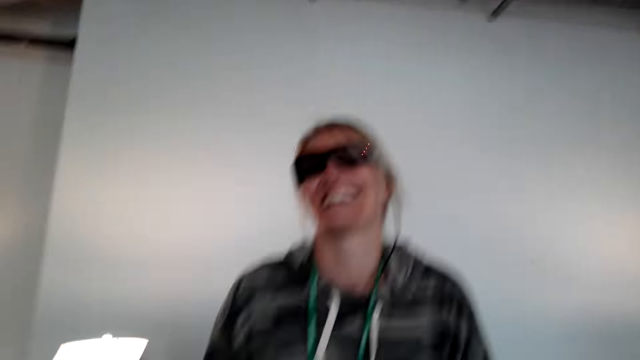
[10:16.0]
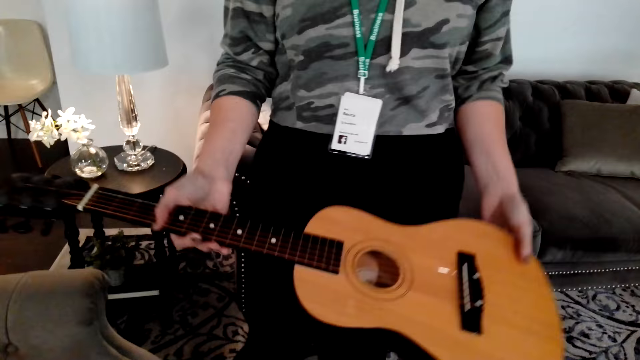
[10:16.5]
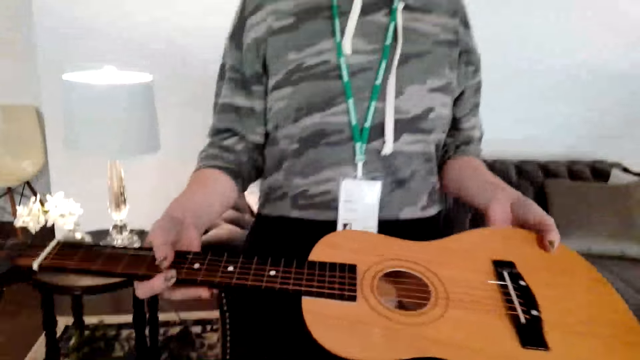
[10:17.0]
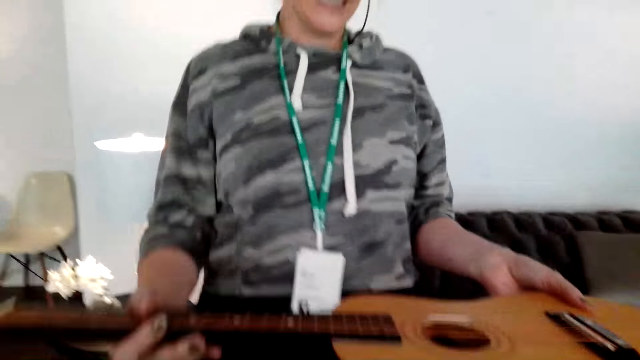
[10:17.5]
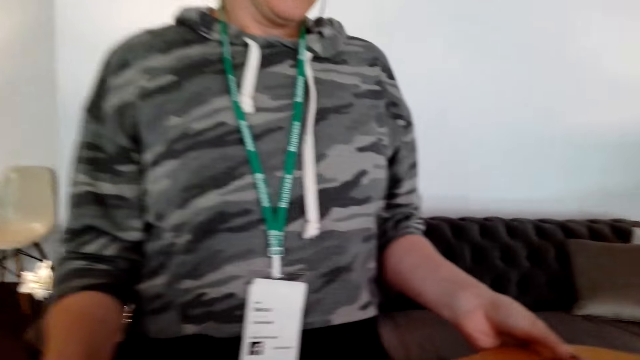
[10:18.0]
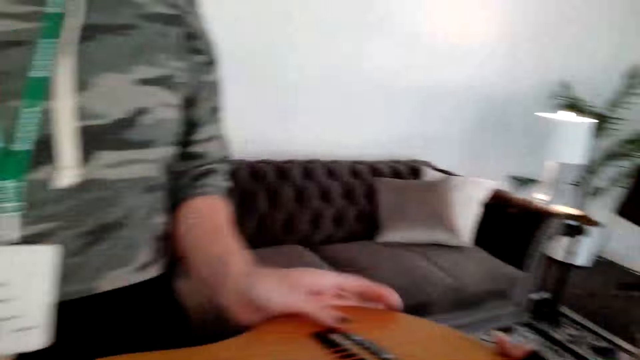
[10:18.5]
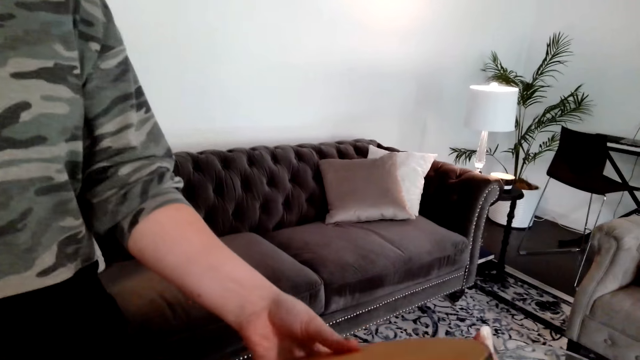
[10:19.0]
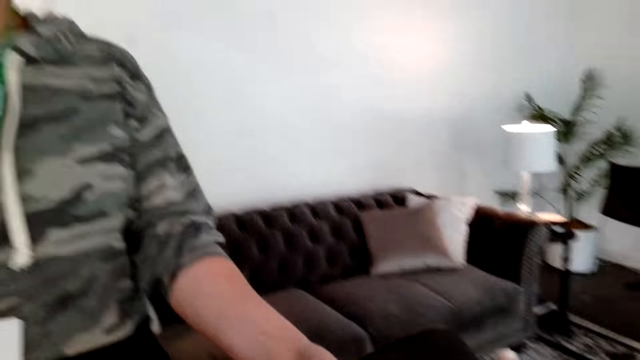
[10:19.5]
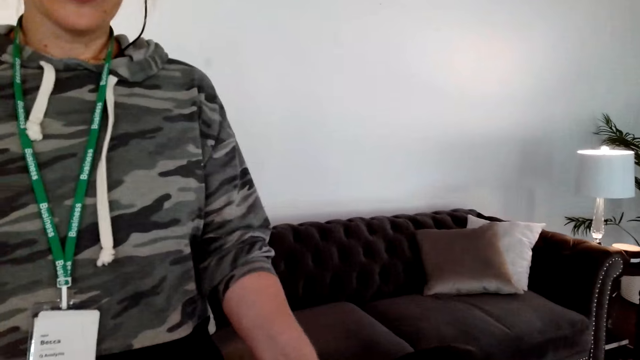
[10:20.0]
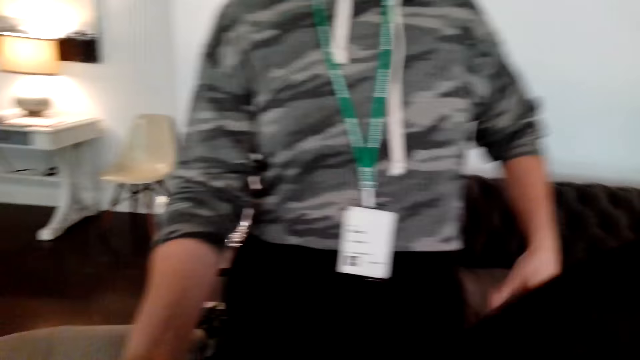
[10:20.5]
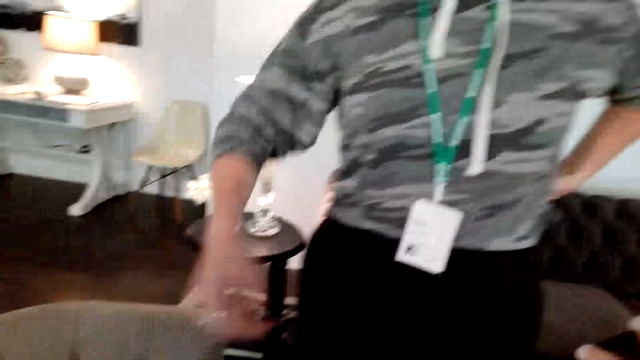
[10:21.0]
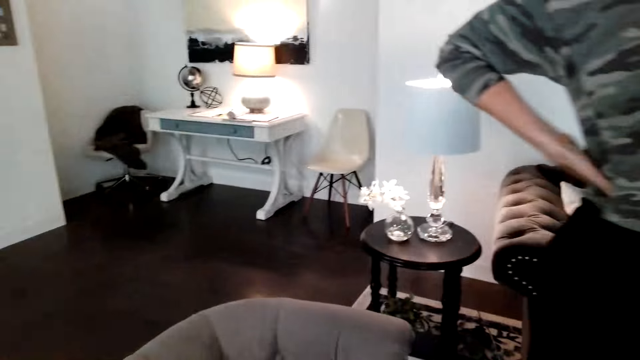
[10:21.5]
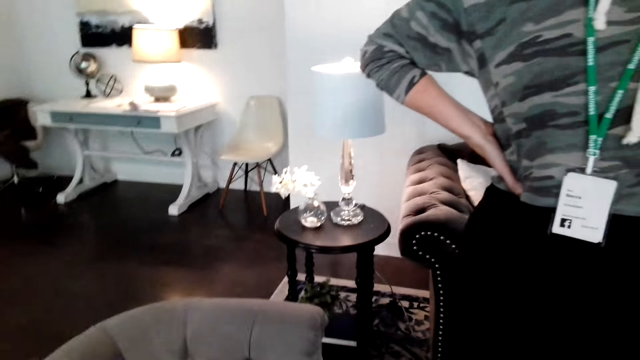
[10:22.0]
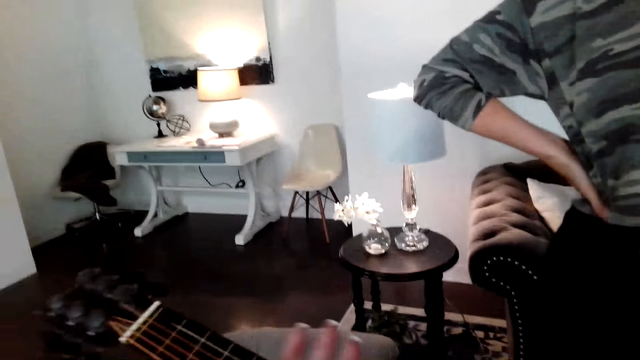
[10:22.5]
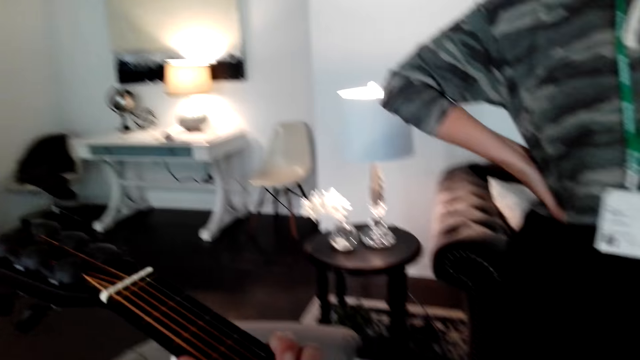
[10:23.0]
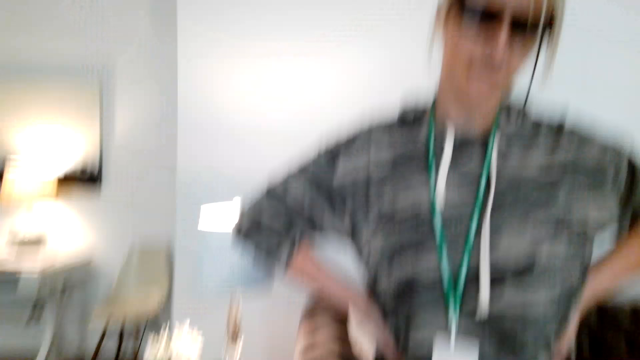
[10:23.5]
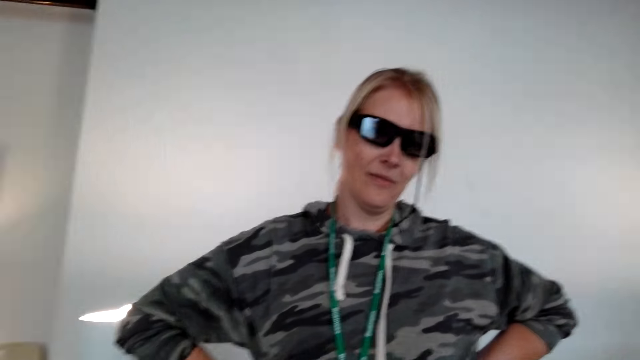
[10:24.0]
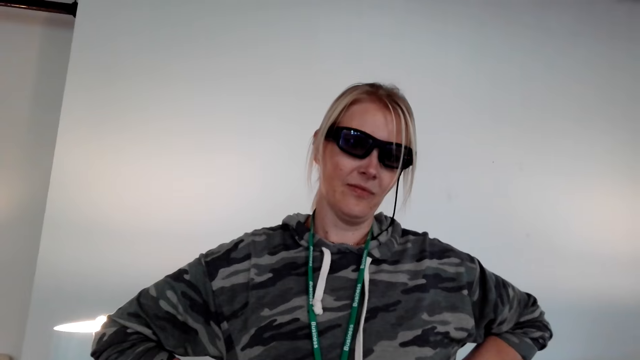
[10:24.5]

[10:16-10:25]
The person laughs. The camera wearer laughs. The person picks the guitar. The camera wearer talks with the person. The person talks with the camera wearer, gives the camera wearer the guitar, and holds waist. The camera wearer picks the guitar and talks with the person.

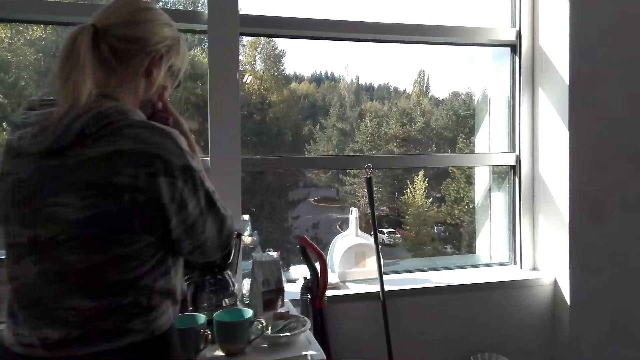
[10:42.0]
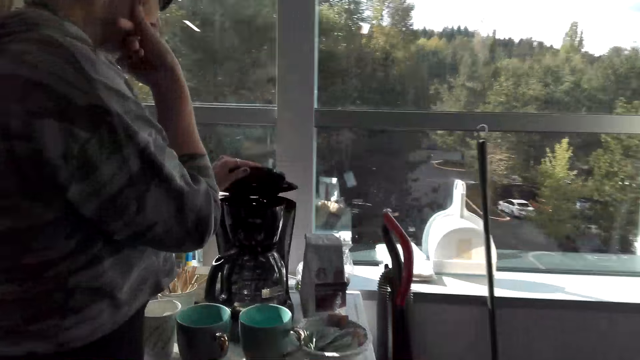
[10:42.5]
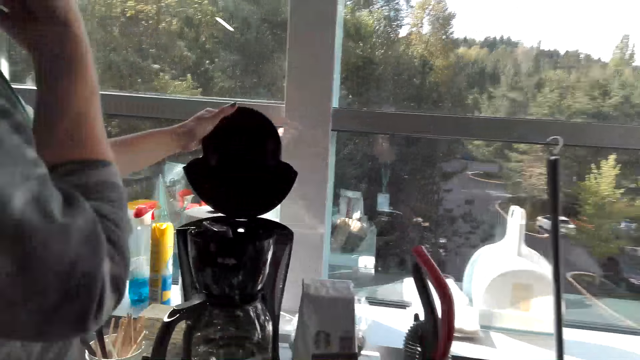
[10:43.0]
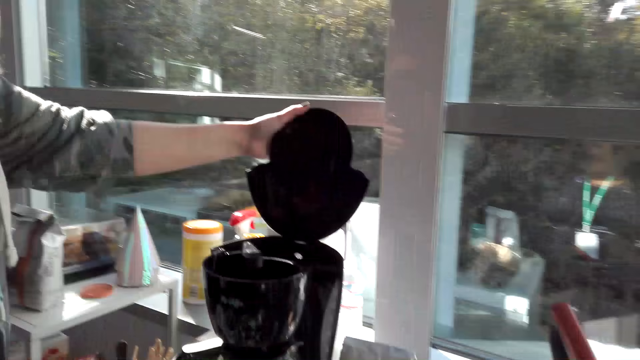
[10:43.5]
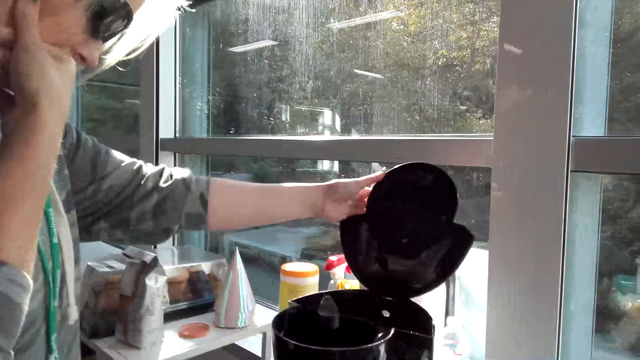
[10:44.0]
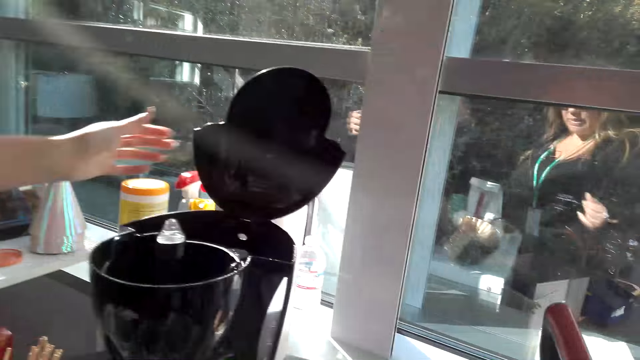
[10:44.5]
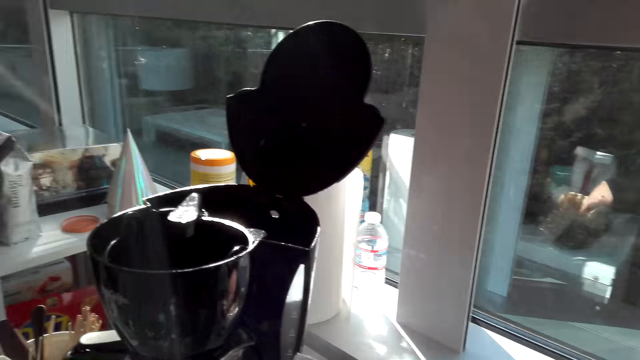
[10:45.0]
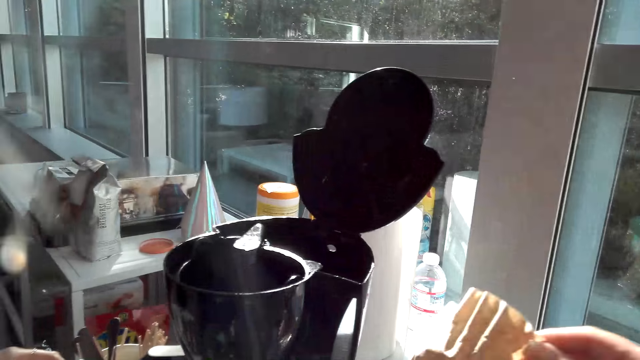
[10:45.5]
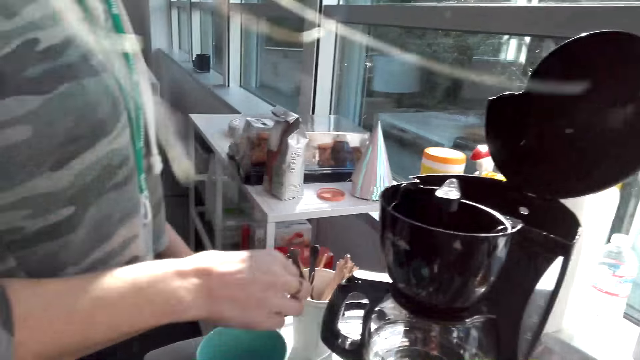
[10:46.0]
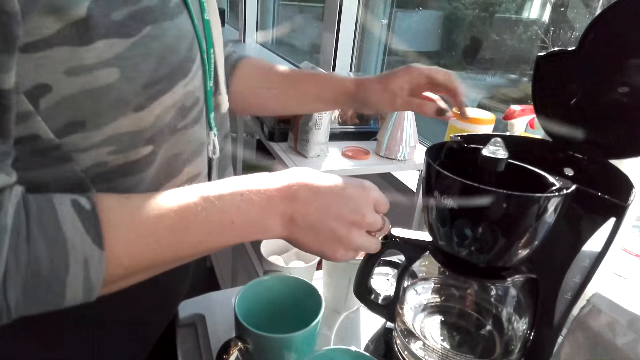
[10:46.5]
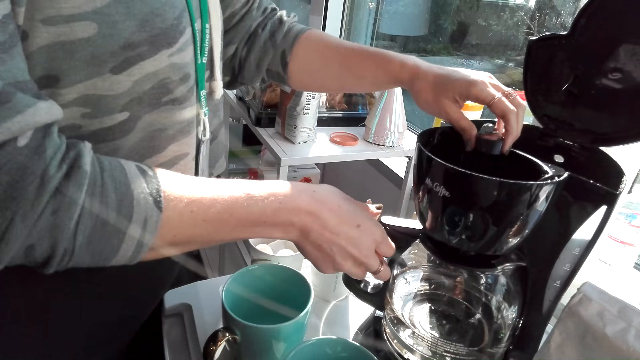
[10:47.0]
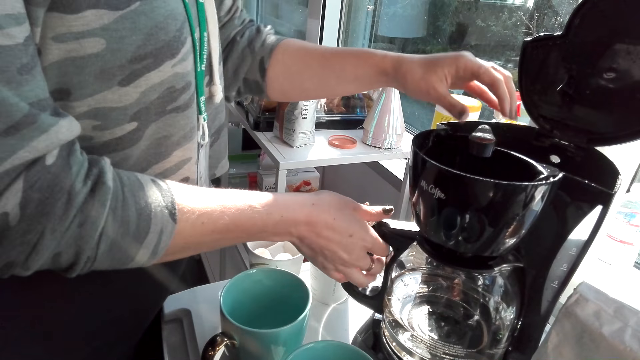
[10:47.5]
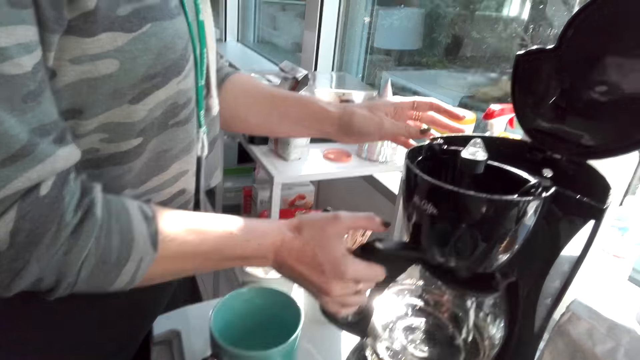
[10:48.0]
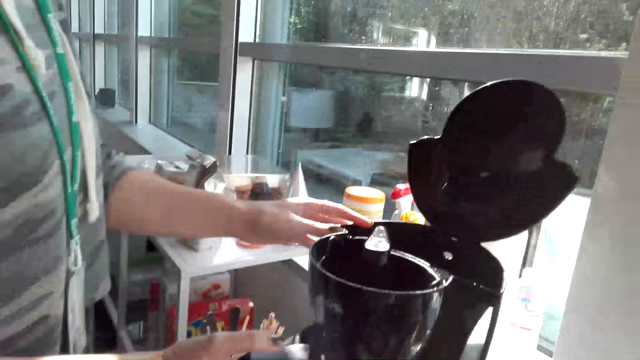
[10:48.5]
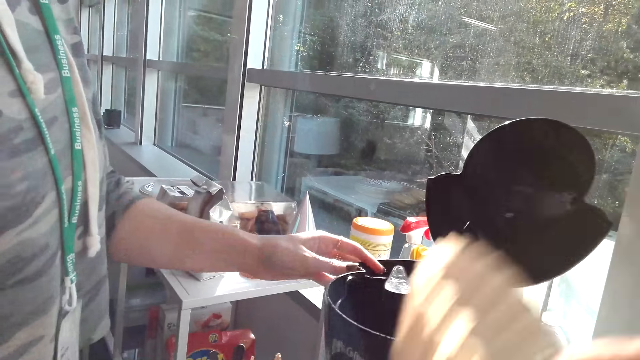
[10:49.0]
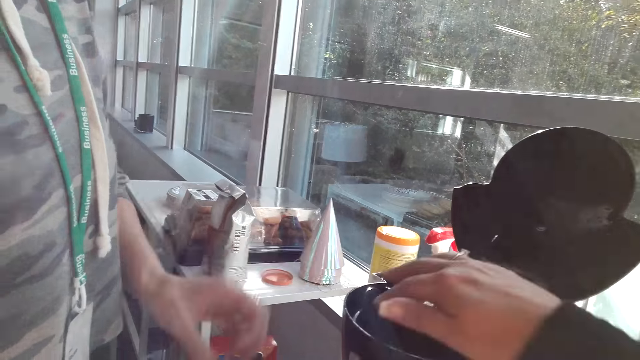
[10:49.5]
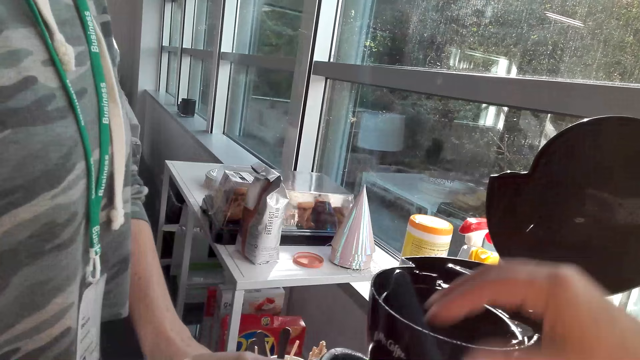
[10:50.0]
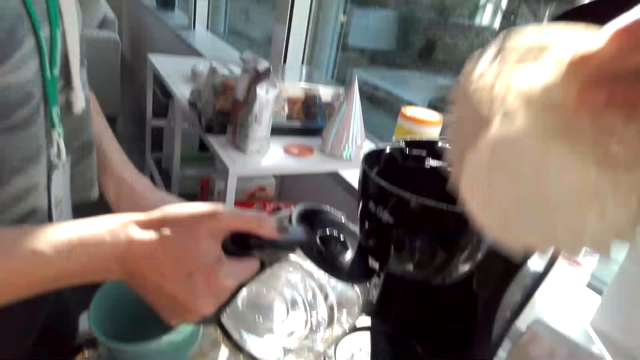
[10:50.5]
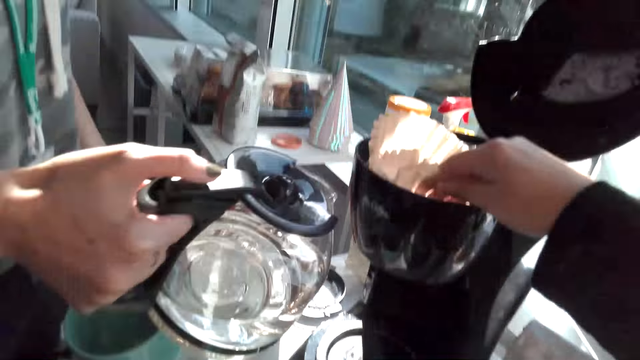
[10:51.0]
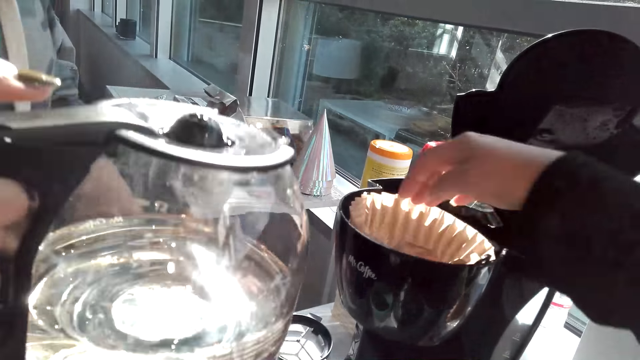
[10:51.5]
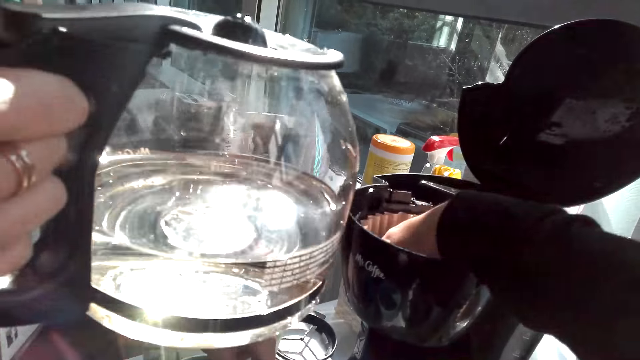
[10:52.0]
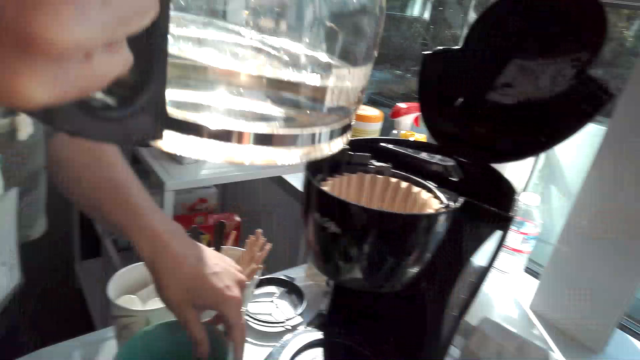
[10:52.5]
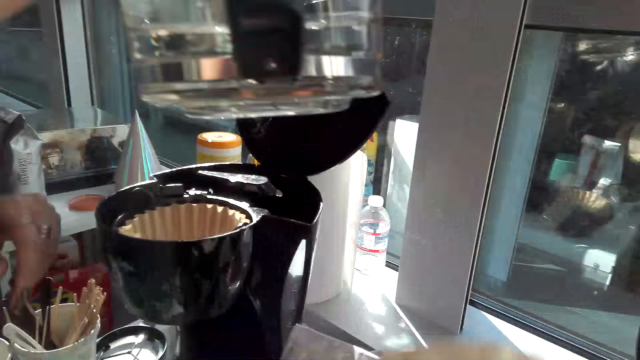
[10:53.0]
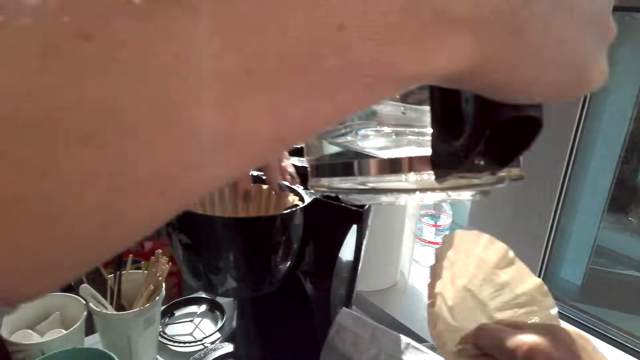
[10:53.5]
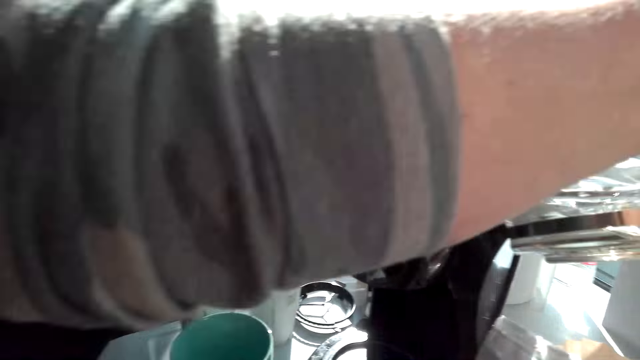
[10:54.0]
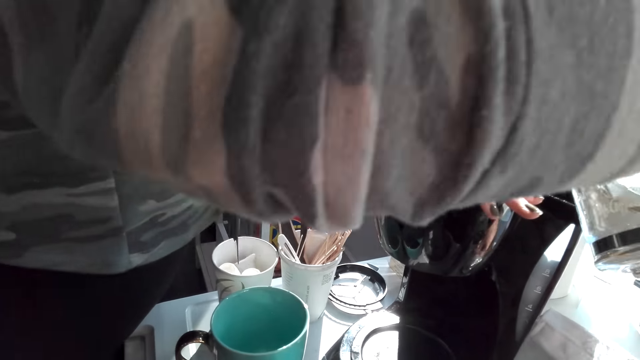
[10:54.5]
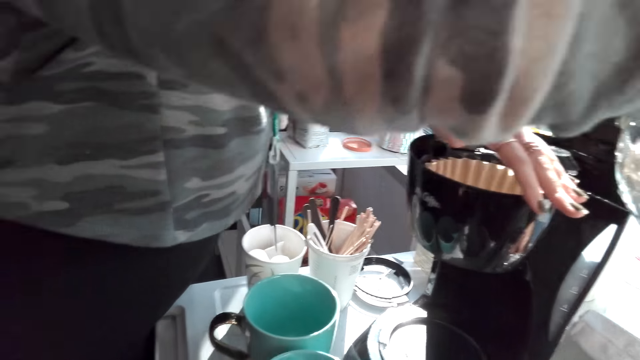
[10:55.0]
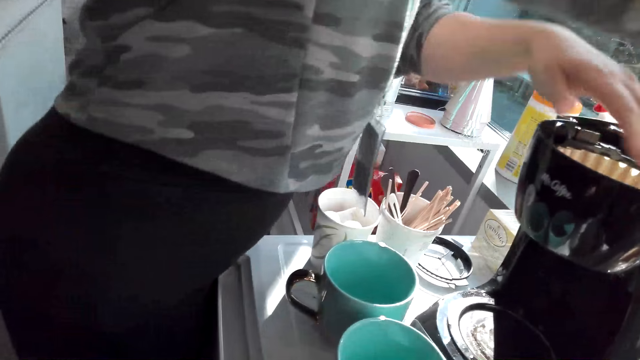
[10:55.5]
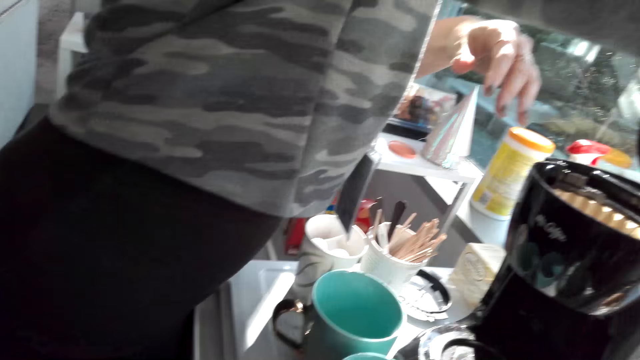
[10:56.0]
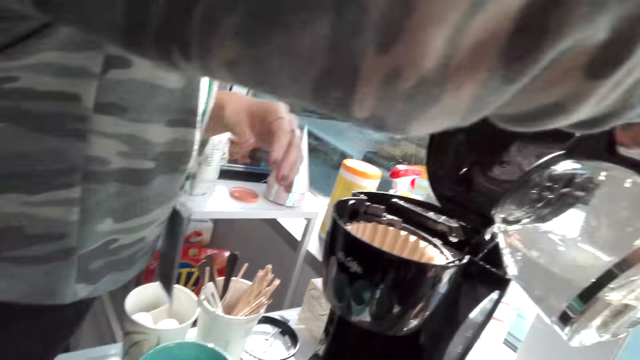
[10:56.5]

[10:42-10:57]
The person opens the coffee maker and picks the coffee maker. The camera wearer talks with the person. The person picks the coffee maker jug. The camera wearer picks the coffee maker, puts something in the coffee maker, and talks with the person. The person laughs and pours water in the coffee maker.
